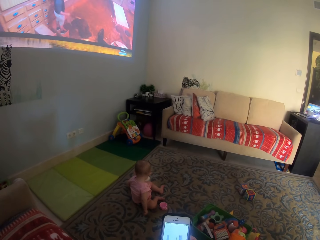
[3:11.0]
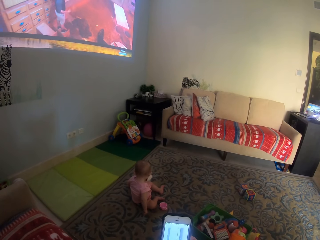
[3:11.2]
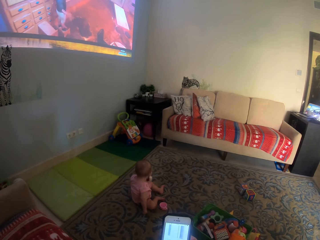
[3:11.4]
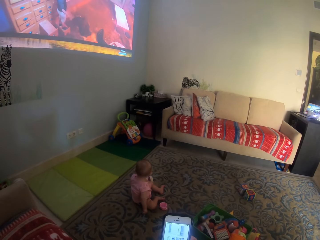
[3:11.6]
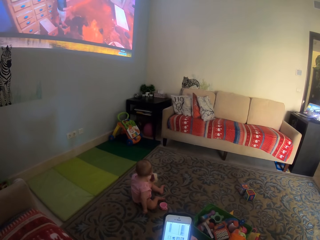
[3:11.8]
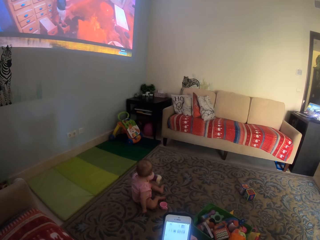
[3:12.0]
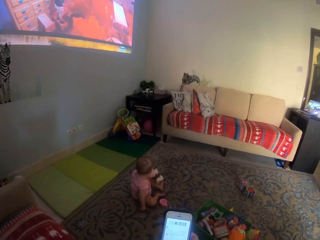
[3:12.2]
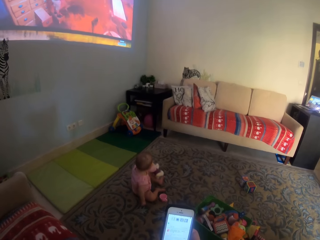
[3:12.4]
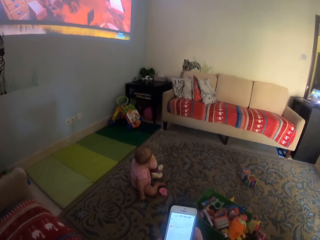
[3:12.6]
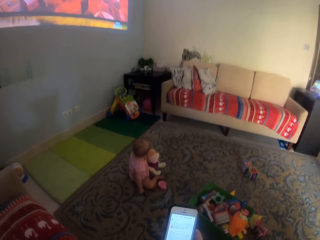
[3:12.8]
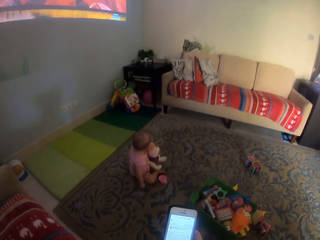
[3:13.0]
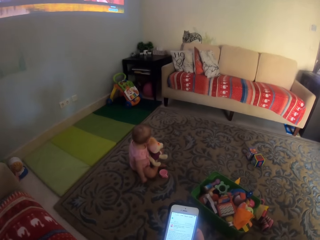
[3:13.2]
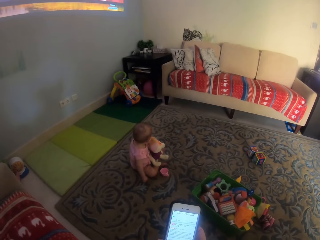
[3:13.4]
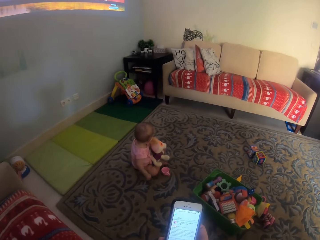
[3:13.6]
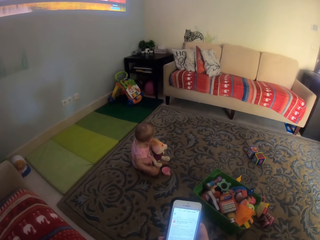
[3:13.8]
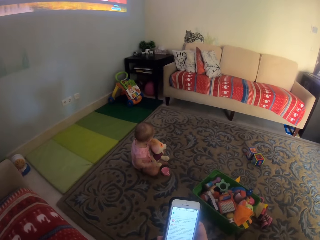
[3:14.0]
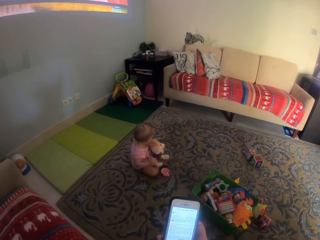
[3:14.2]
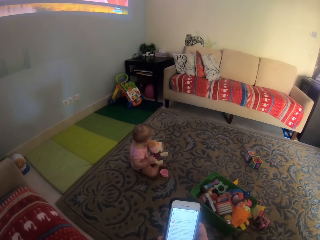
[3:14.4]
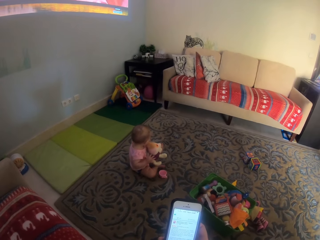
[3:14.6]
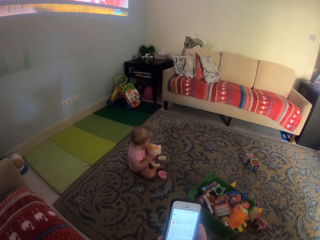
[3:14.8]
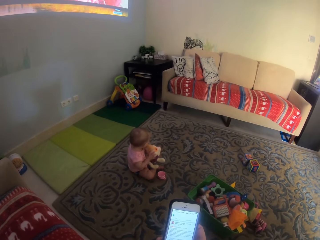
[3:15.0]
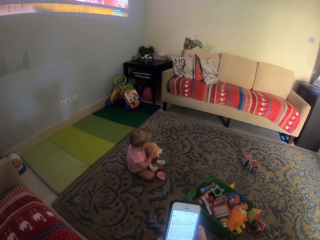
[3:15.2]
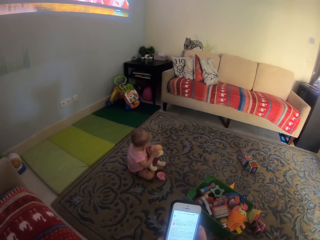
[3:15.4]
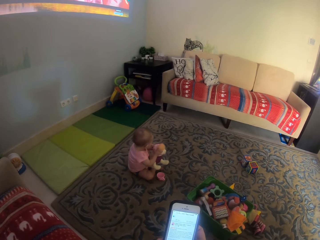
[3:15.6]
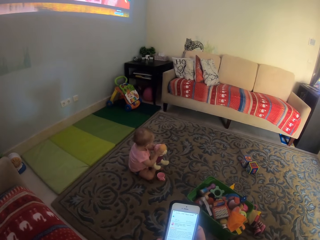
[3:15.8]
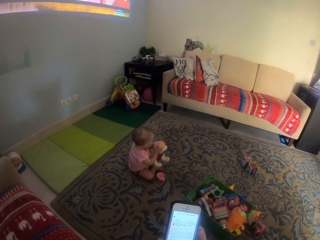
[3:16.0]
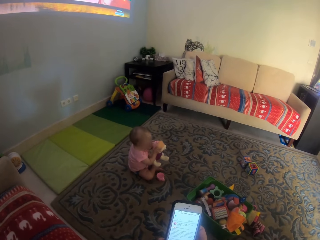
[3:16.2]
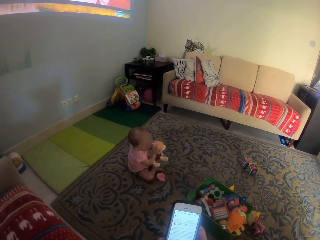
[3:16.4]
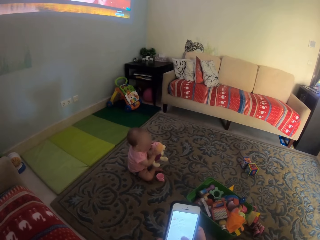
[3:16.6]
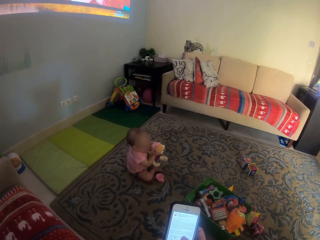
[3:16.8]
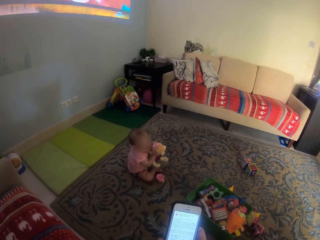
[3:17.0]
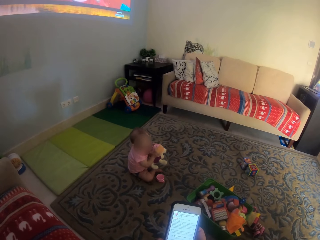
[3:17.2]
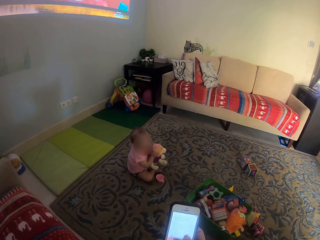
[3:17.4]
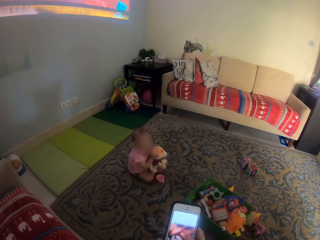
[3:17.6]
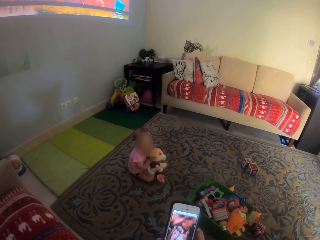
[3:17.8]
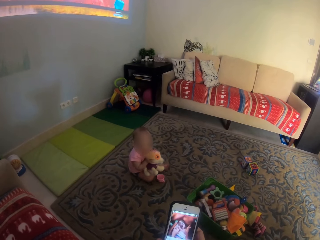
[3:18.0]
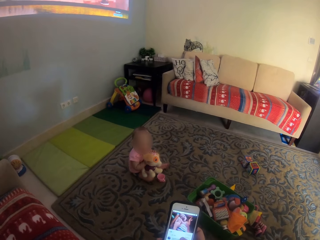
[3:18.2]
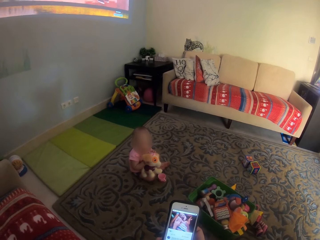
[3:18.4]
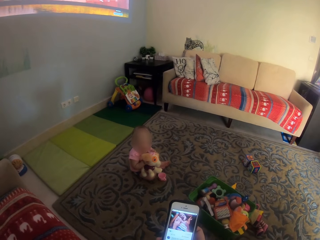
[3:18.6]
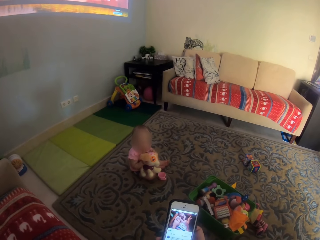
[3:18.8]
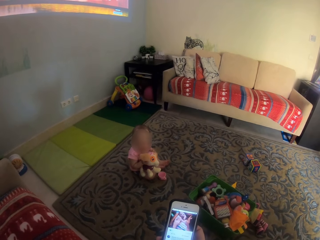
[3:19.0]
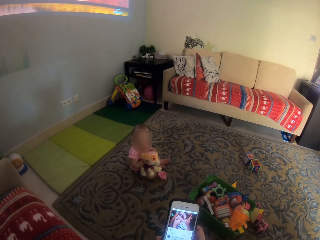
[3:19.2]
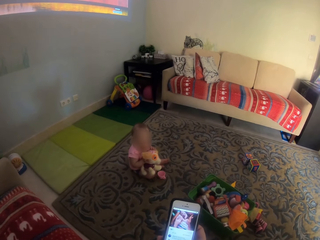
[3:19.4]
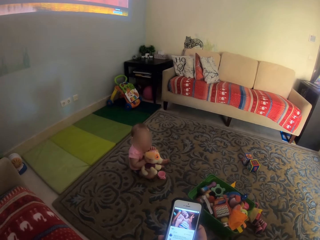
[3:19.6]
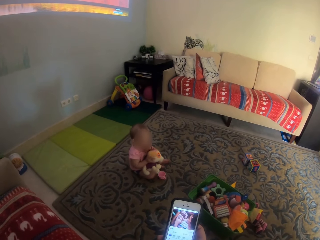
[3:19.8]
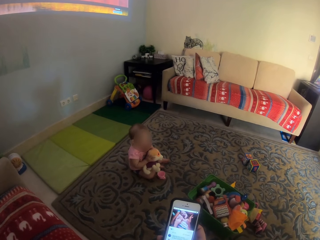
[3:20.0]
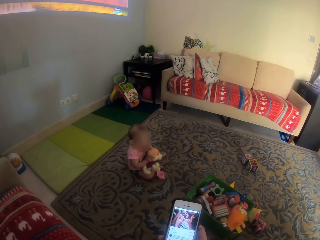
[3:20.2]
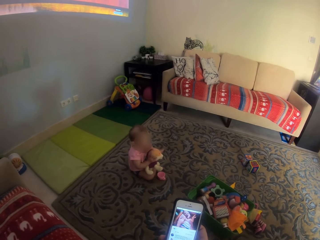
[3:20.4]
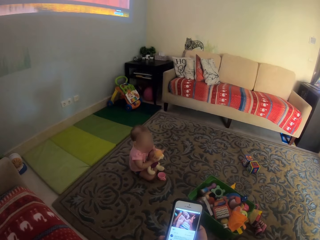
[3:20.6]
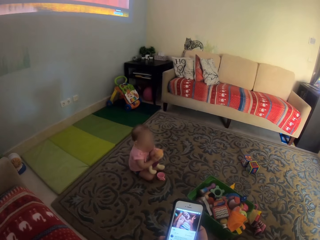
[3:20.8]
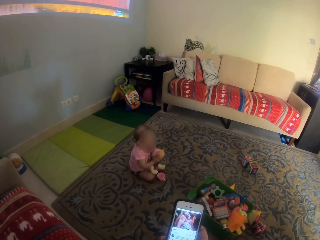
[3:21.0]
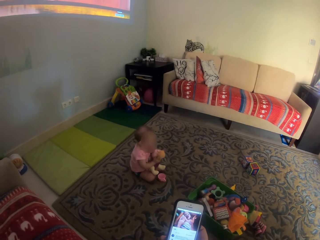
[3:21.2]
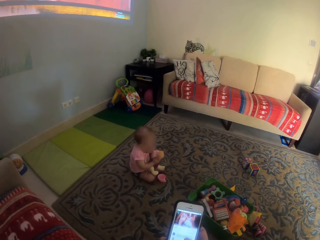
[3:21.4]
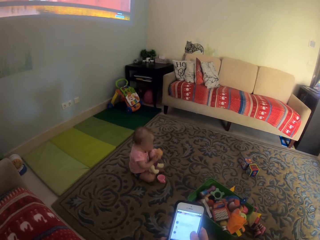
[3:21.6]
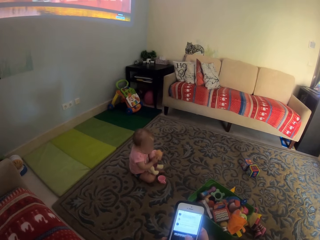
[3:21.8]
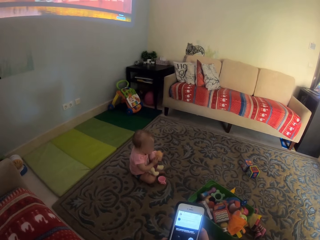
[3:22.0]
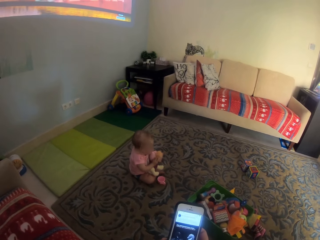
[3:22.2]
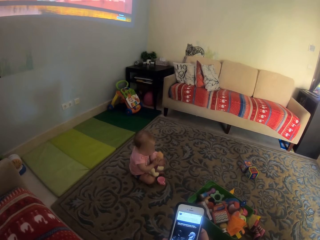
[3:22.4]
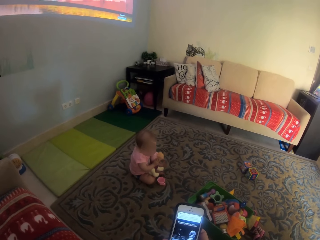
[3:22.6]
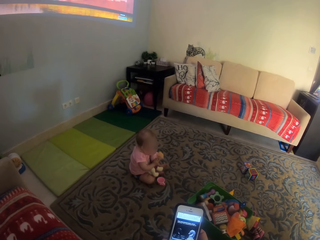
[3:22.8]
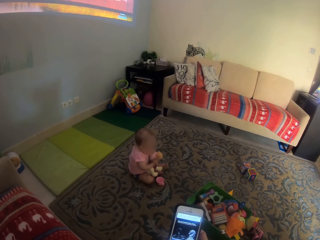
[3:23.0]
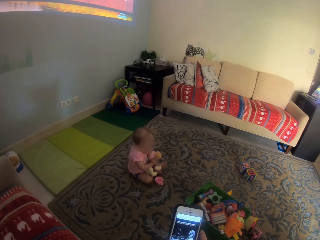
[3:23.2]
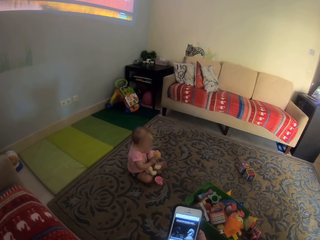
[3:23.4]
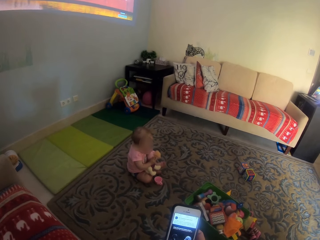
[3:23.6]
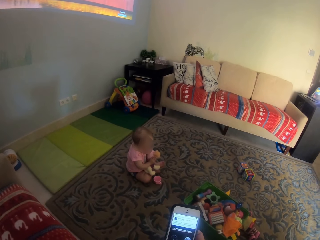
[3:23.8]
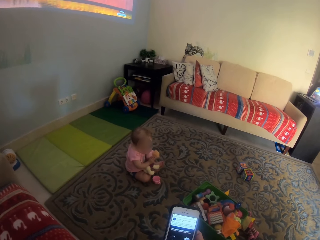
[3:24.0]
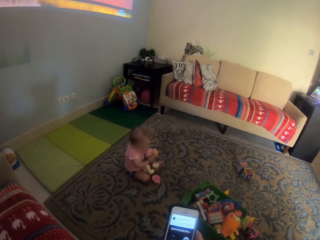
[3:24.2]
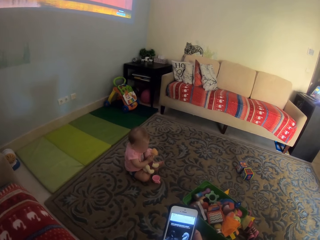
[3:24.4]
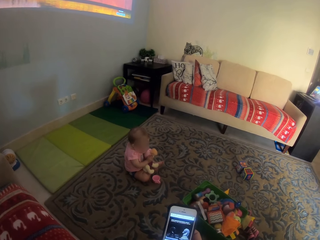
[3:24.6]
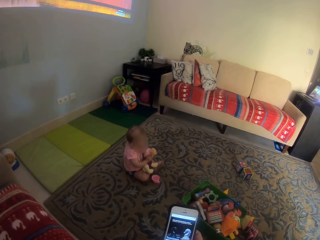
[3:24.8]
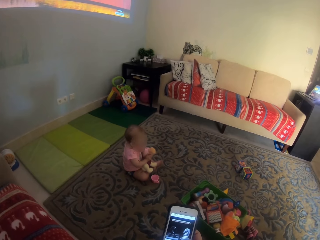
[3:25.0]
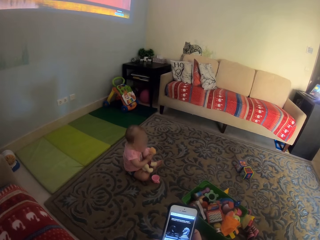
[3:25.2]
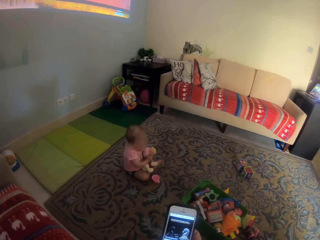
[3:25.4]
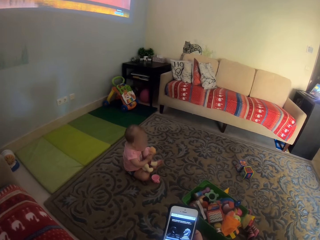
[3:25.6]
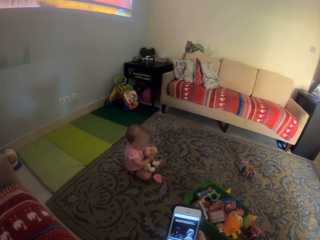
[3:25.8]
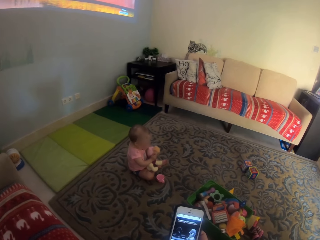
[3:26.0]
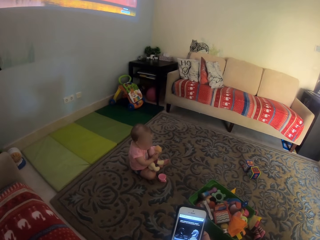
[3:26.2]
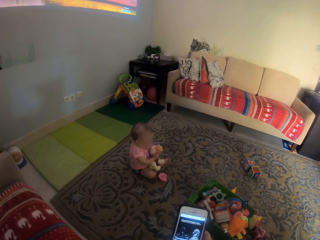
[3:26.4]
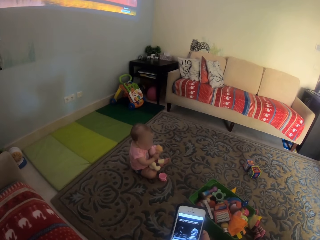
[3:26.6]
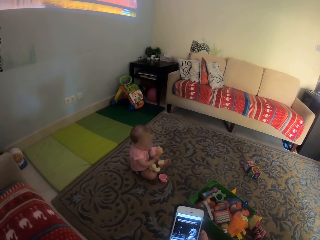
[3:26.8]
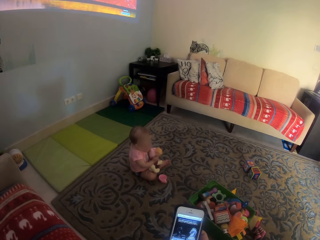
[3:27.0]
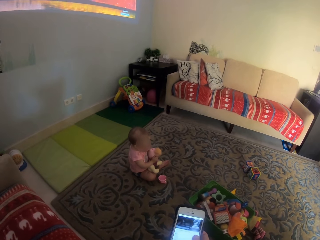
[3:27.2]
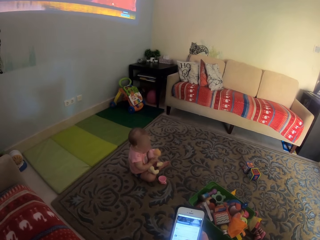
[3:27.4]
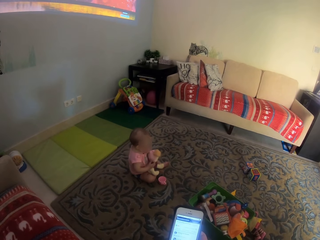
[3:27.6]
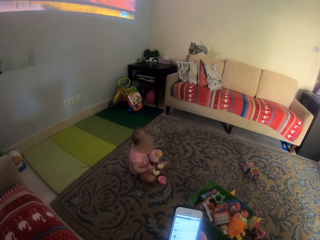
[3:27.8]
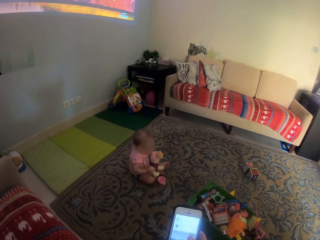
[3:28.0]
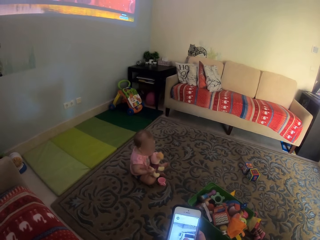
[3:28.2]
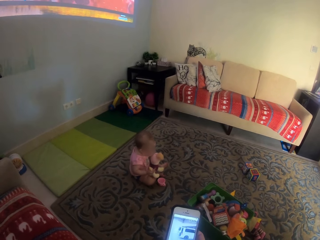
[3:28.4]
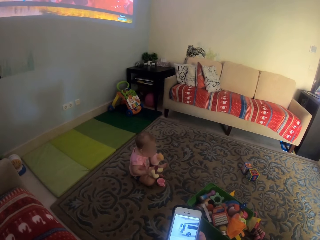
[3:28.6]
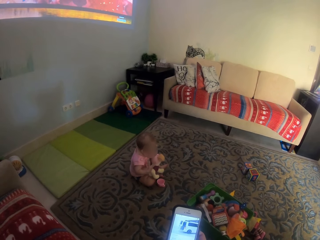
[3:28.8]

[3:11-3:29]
A child picks up the doll and plays with the doll. The camera wearer operates the phone.

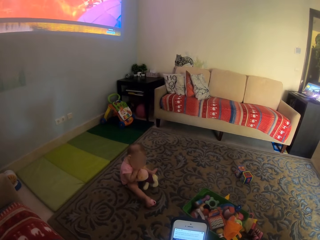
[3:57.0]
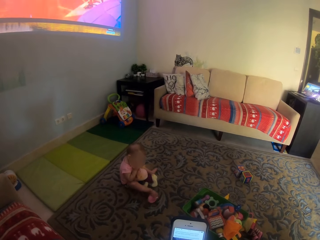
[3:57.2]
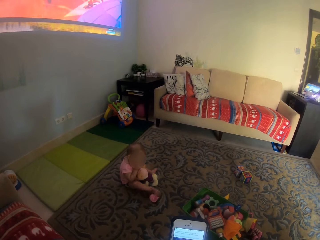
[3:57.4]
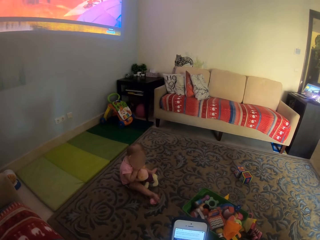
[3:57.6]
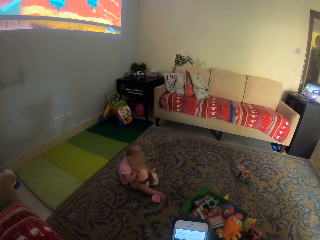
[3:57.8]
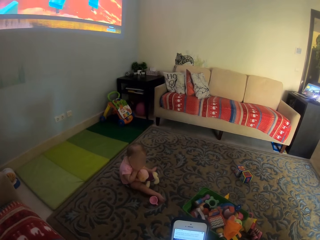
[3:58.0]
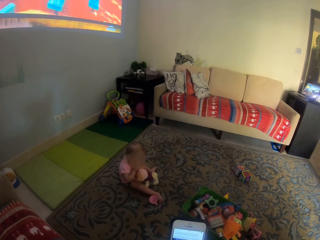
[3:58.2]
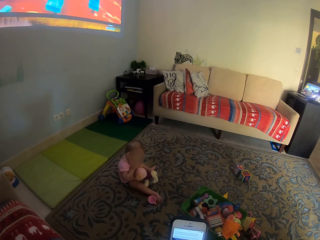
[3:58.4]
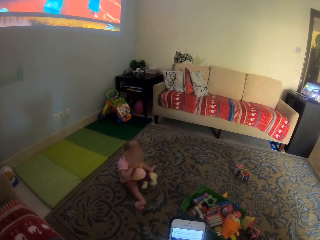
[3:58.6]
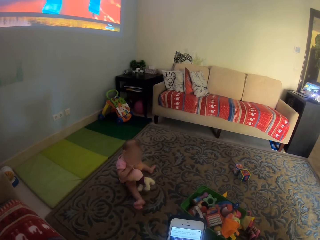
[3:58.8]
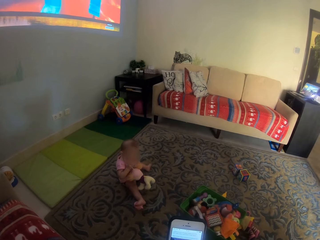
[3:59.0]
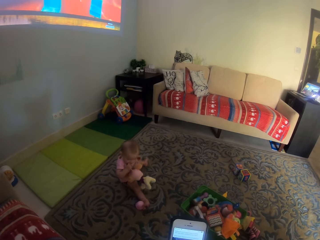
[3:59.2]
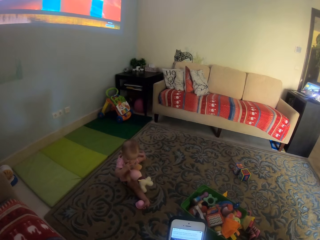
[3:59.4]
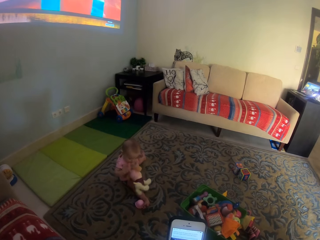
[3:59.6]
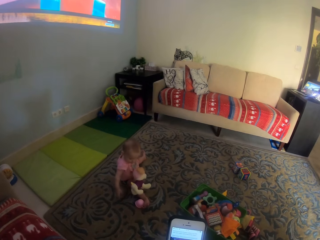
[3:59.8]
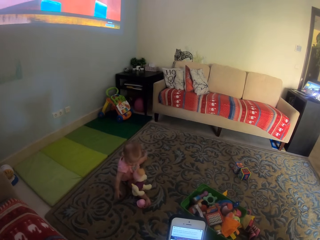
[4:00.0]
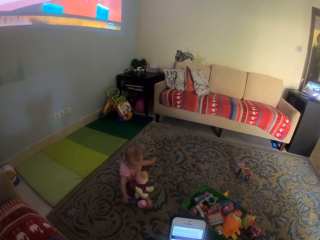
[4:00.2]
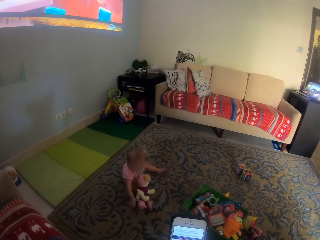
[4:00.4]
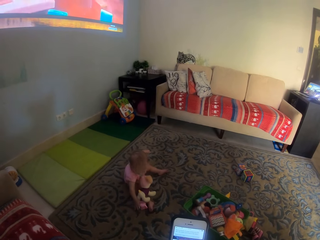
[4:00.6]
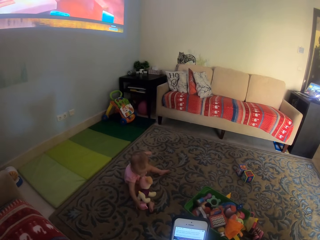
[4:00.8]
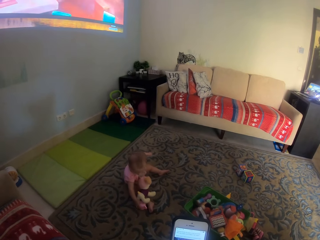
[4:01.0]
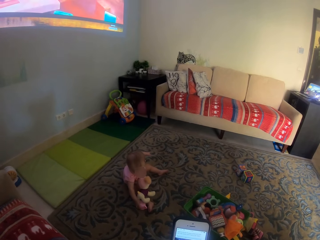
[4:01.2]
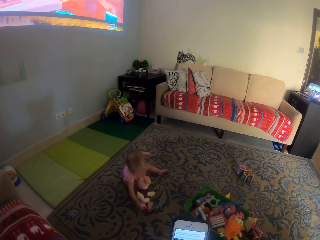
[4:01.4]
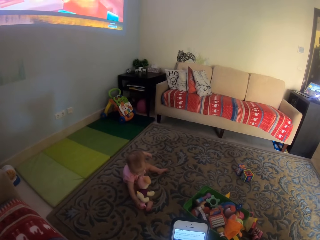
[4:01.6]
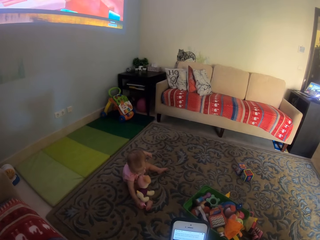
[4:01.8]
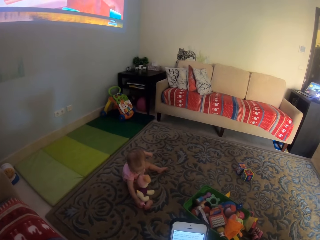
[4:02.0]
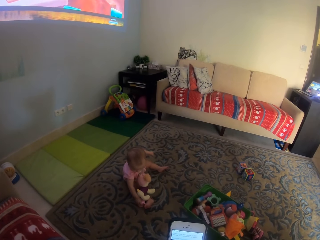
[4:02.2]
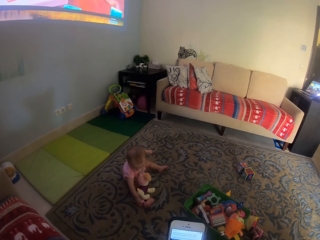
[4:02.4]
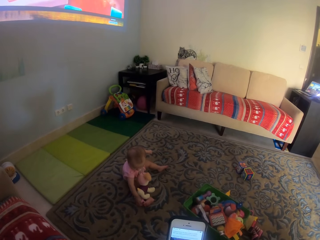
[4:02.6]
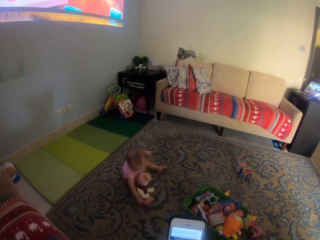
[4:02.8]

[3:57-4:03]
A child picks up the cup.
